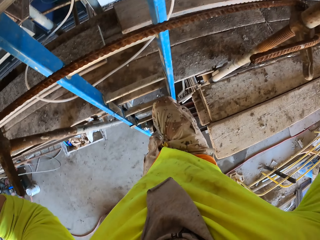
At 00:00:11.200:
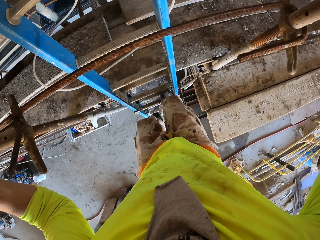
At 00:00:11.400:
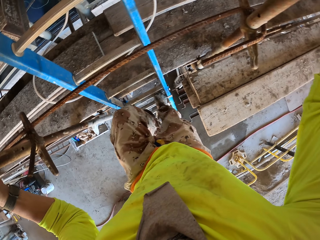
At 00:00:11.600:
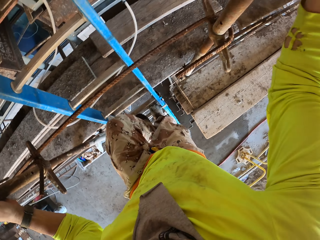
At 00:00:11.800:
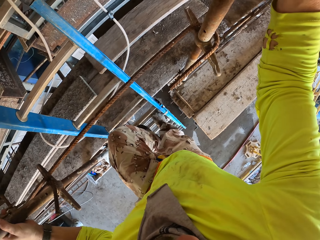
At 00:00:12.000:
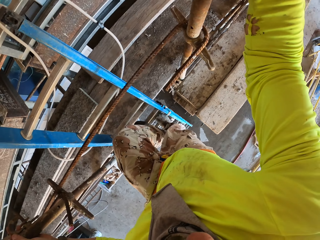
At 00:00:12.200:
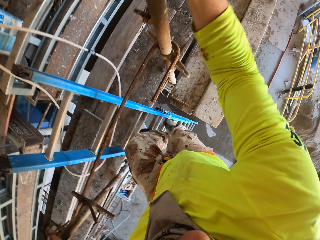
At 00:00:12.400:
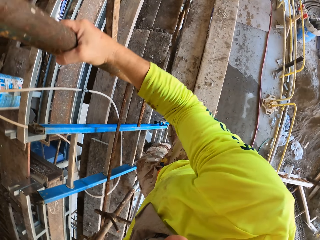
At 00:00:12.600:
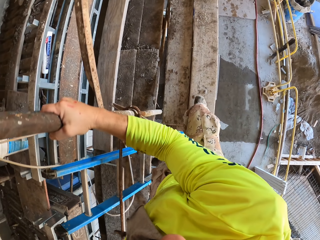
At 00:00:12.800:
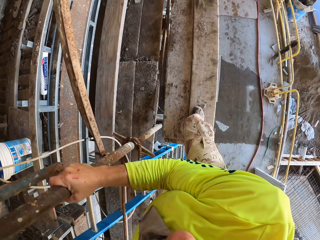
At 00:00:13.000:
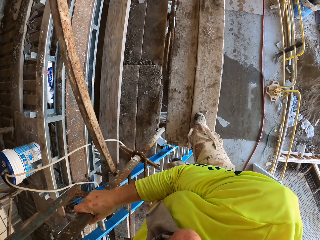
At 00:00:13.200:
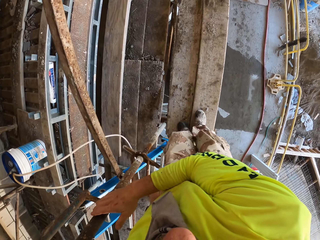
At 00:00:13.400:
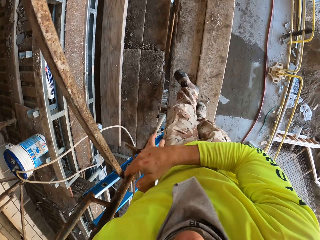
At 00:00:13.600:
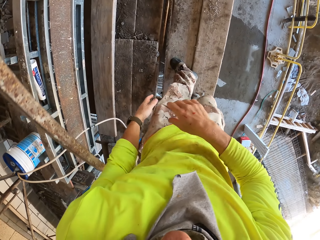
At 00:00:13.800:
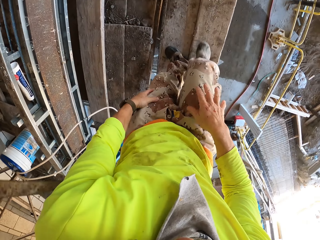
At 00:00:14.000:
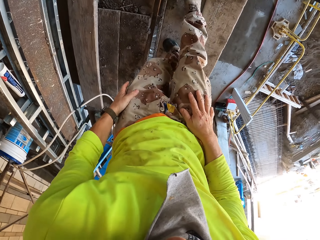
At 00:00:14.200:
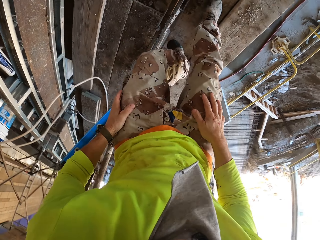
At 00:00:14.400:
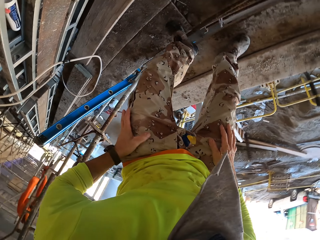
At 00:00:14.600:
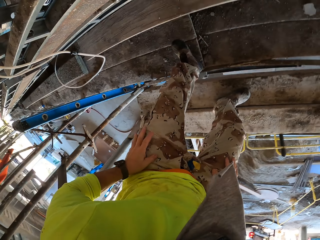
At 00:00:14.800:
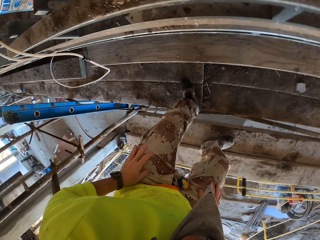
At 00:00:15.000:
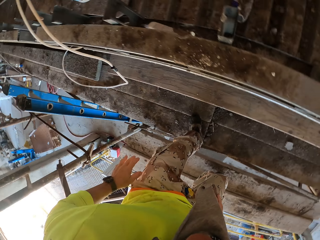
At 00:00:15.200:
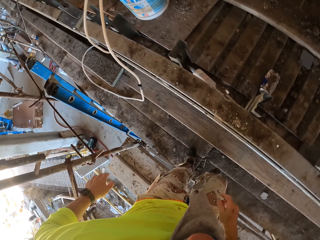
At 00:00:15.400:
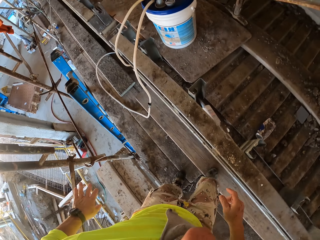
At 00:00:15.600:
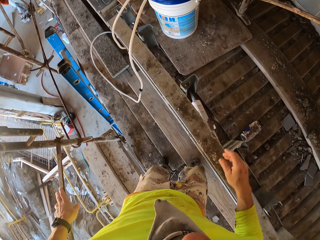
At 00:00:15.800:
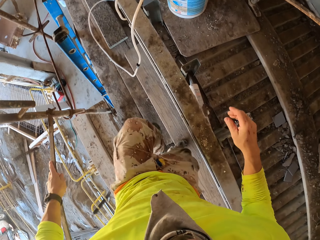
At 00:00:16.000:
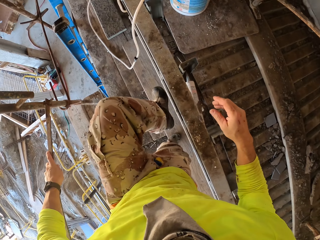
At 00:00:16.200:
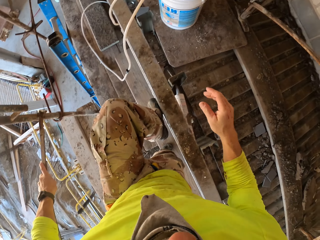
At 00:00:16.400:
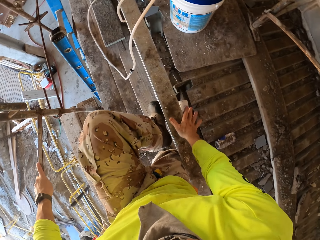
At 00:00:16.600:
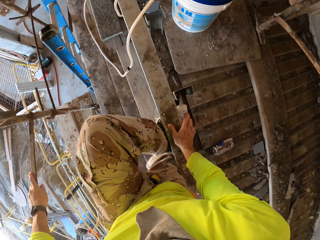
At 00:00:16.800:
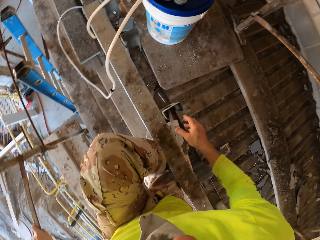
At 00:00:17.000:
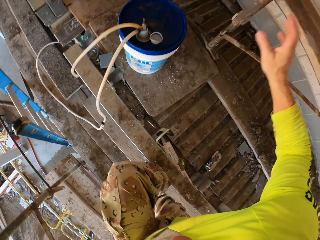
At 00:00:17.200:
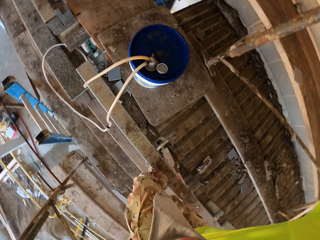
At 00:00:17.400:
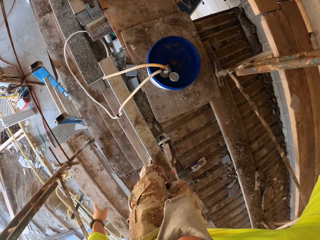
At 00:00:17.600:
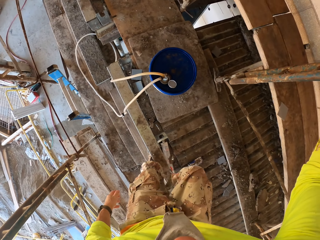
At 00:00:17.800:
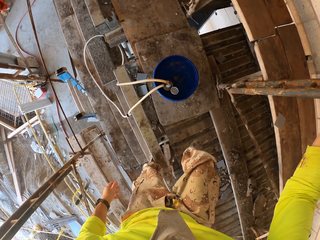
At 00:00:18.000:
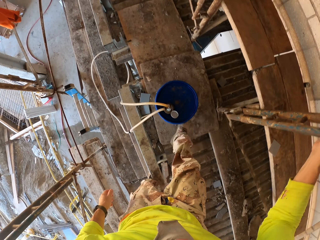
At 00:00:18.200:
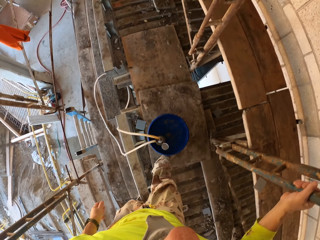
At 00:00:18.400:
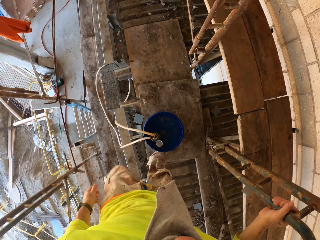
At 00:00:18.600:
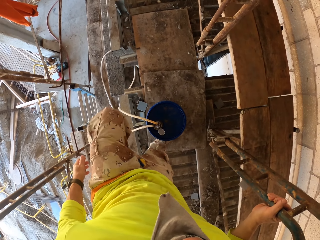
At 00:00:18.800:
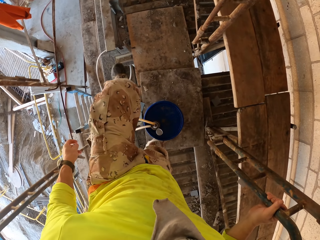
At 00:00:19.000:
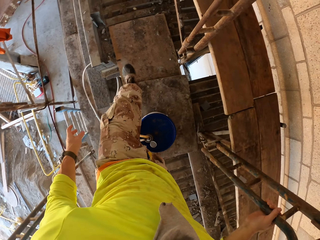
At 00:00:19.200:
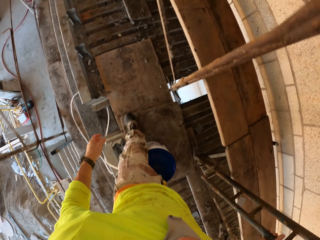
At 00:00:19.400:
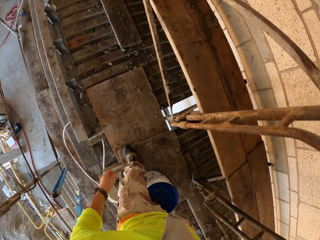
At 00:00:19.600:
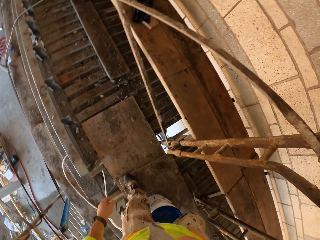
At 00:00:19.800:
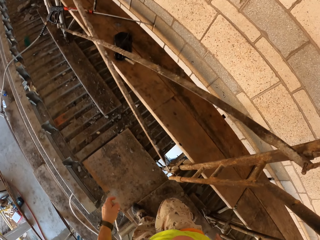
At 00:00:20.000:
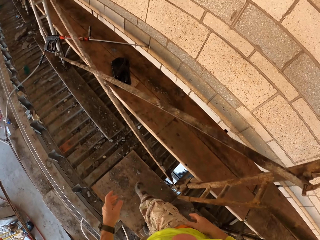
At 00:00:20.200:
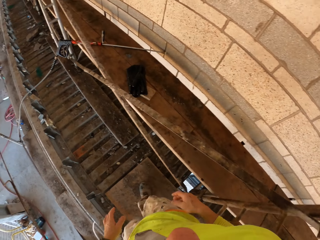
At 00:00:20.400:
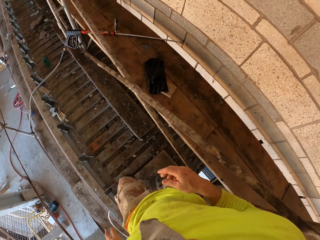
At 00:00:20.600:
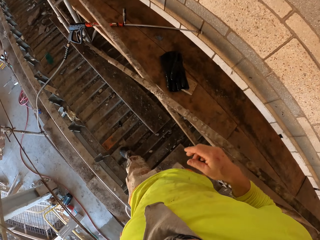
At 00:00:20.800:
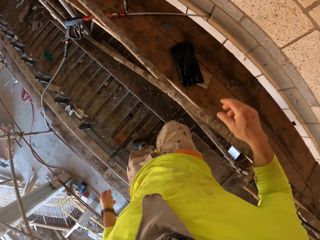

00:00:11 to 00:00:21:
The camera wearer gets on the scaffold. They turn to the side. They walk around on wood. They hold the metal rod with the left hand. They turn to the side. They raise the left leg. They hold the scaffold with the right hand. They climb up the scaffold. They walk on the scaffold.

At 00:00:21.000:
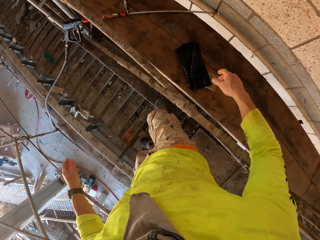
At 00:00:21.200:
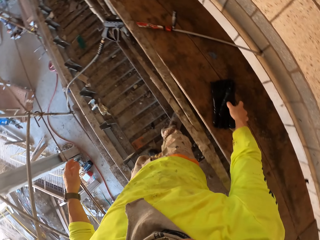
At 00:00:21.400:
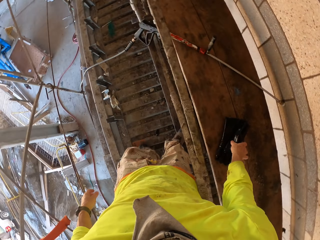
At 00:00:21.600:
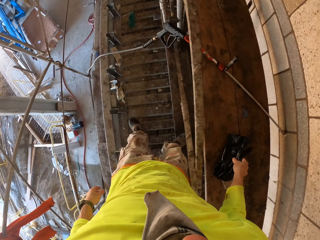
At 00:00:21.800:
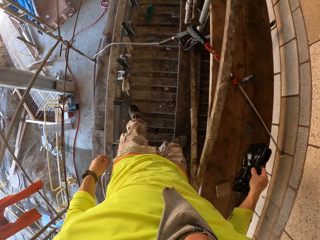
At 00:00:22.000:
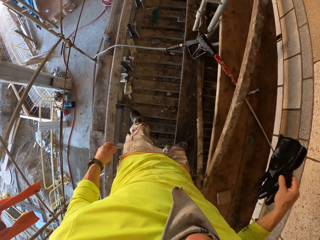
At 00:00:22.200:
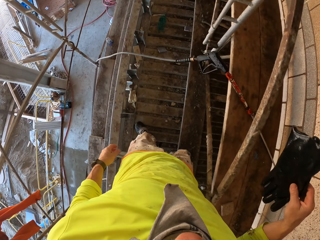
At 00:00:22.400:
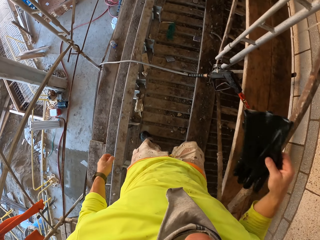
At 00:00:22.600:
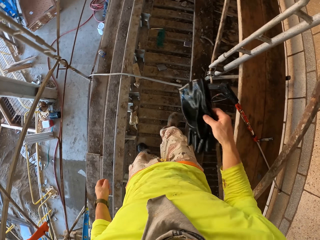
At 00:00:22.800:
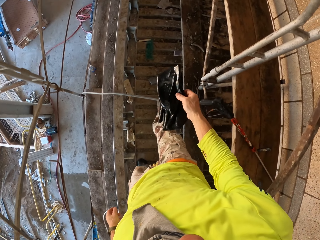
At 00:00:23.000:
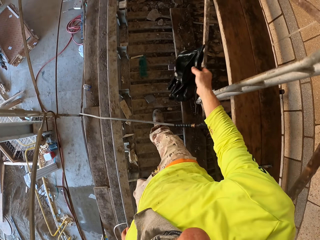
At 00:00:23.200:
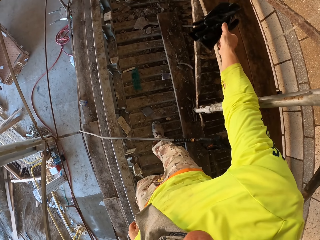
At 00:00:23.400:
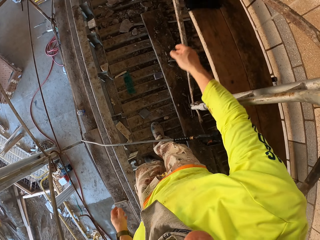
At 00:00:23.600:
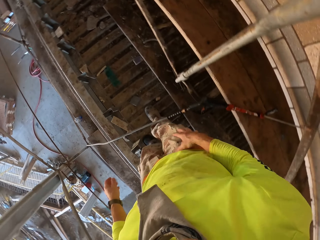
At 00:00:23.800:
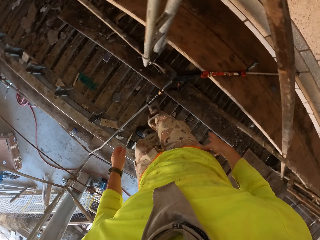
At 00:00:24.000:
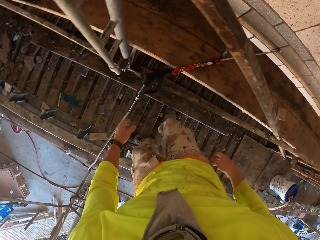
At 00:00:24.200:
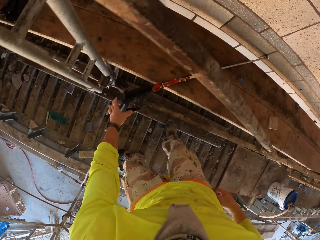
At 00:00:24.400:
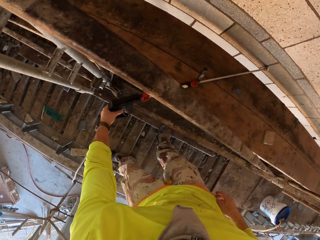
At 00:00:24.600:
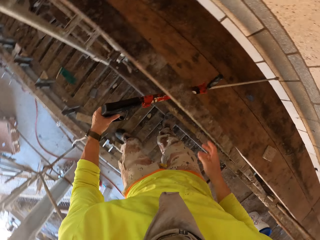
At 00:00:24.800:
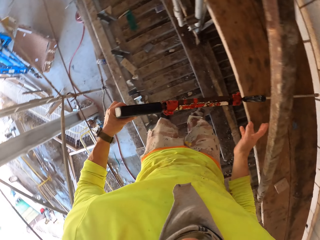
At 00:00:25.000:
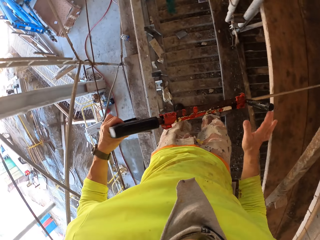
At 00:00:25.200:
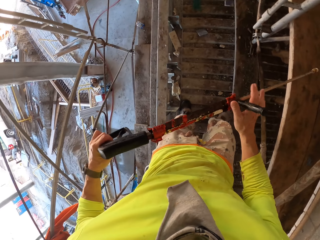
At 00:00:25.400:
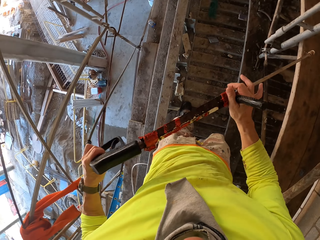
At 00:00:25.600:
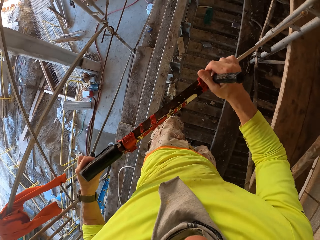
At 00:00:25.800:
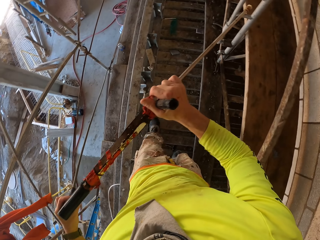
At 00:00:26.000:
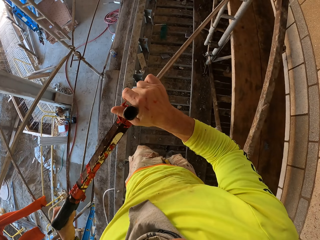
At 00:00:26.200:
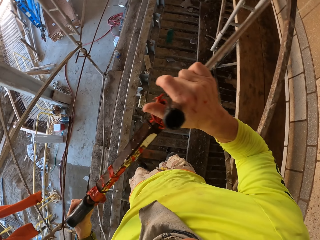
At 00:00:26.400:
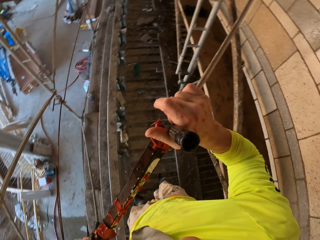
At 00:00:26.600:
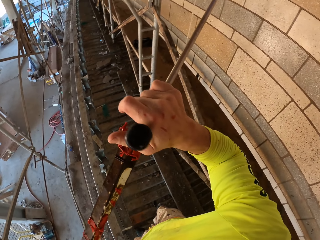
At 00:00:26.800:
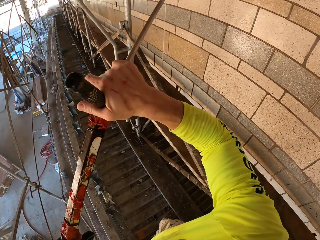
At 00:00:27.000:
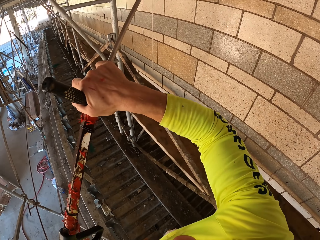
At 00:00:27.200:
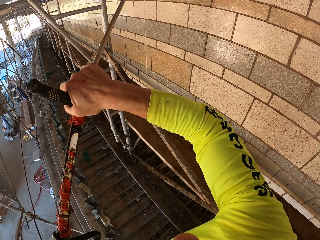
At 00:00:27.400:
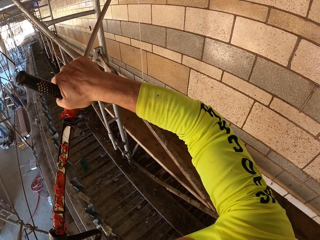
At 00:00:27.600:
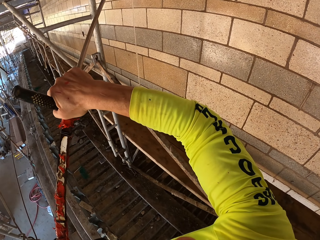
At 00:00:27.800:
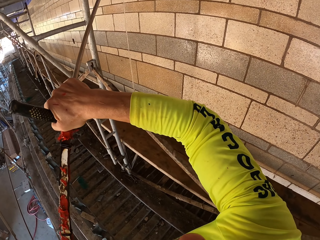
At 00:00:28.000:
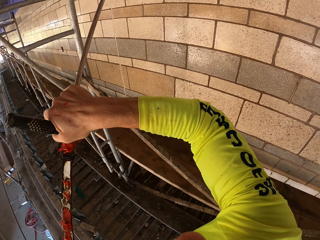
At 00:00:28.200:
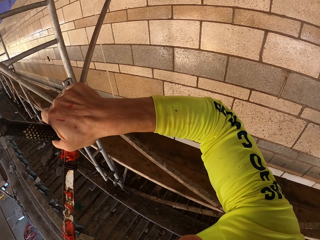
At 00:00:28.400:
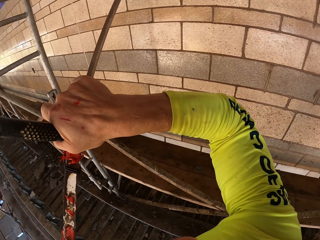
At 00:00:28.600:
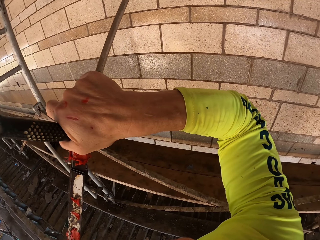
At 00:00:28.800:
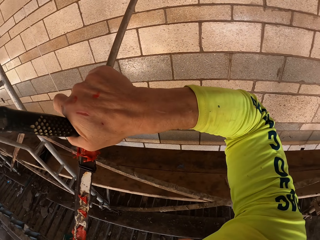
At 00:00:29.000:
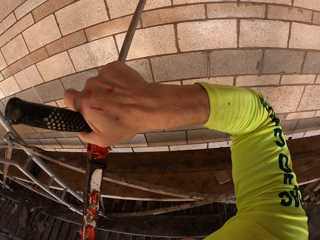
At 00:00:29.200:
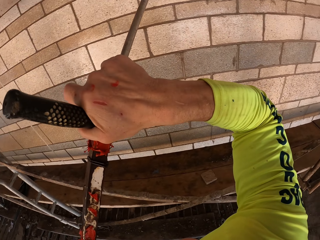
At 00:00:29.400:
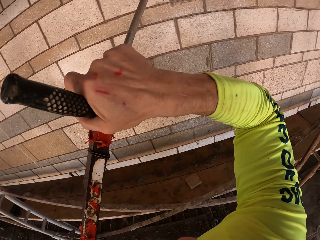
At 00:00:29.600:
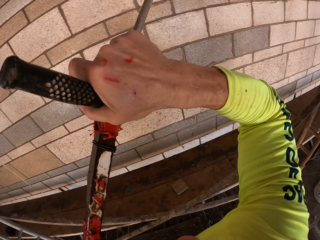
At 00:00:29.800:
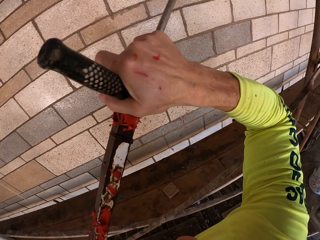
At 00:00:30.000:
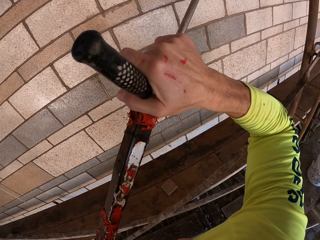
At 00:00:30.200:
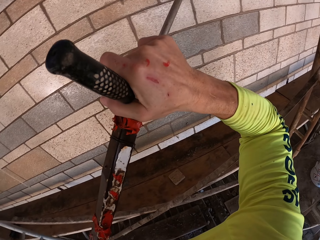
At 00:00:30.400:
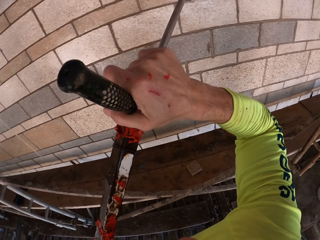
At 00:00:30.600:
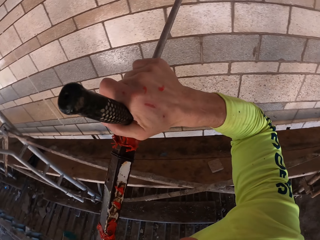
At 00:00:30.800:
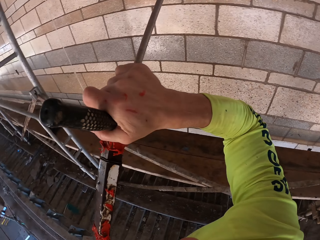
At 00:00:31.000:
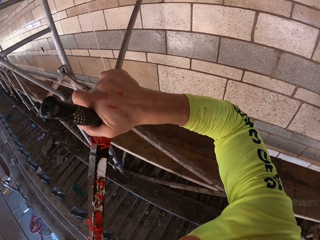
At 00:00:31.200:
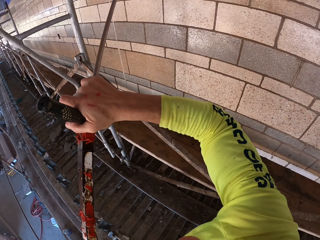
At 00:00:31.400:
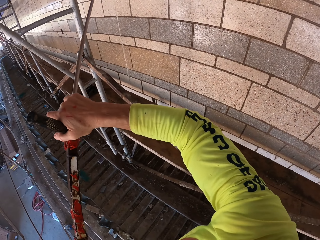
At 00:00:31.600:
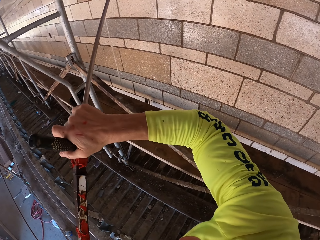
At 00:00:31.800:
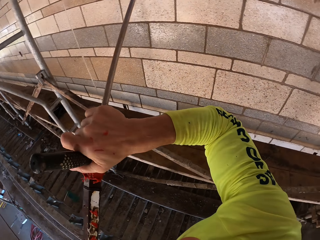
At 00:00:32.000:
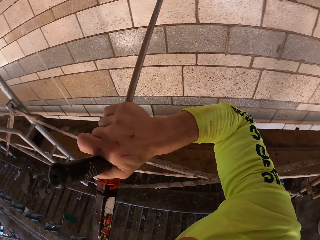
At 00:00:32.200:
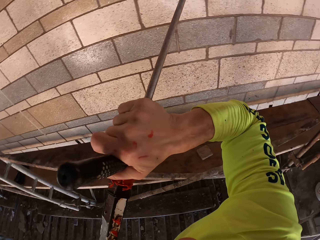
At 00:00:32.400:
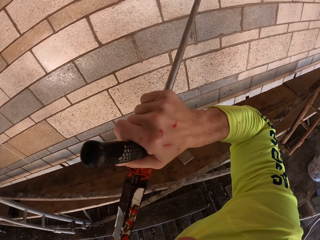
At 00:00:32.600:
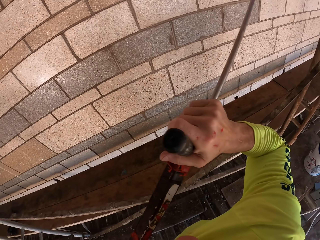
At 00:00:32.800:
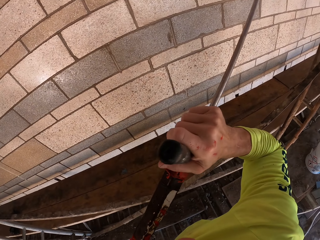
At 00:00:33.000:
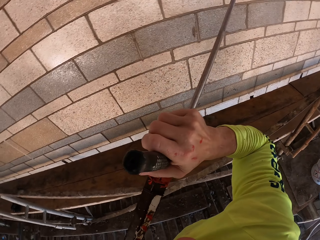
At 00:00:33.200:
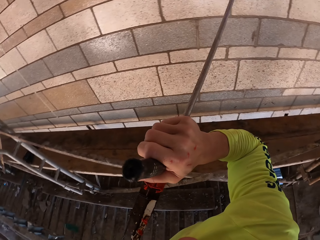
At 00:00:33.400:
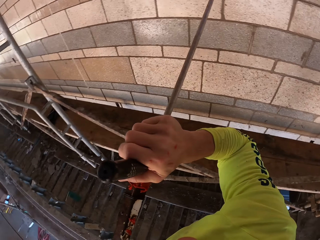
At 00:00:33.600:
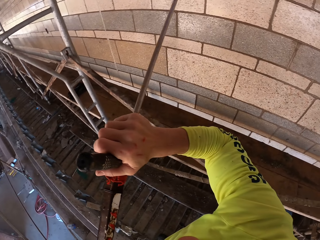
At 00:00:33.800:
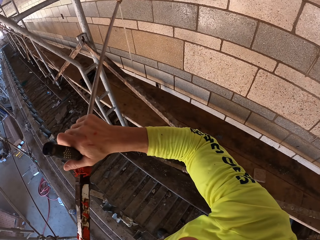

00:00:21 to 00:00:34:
The camera wearer picks the glove off the scaffold. They hold the glove on a bar. They throw the glove on the bar. They pick up the stirrup spray or Loctite PL3. They turn to the side. They hold the Loctite PL3. They spray the wall with the Loctite PL3.
